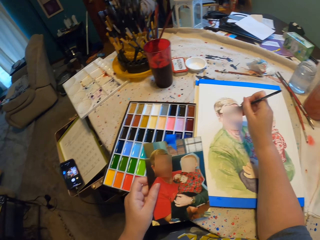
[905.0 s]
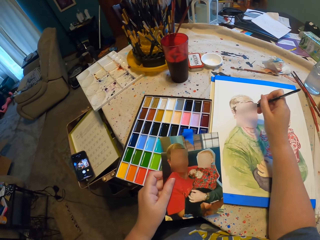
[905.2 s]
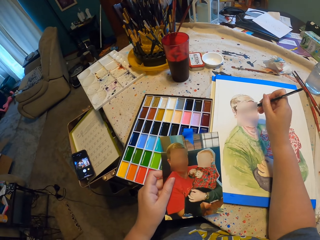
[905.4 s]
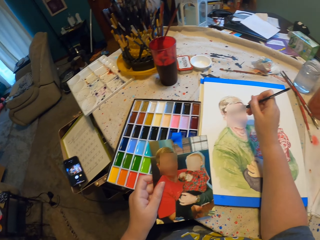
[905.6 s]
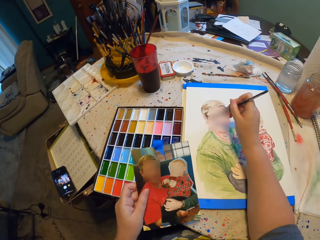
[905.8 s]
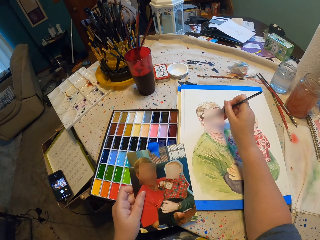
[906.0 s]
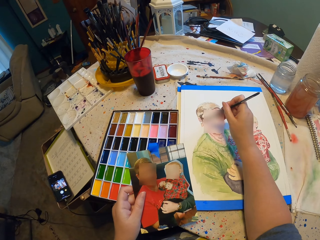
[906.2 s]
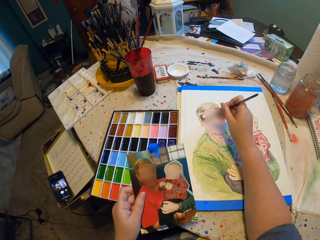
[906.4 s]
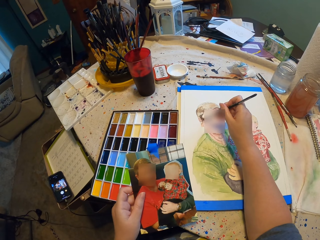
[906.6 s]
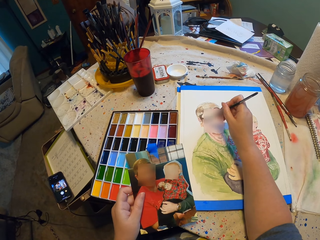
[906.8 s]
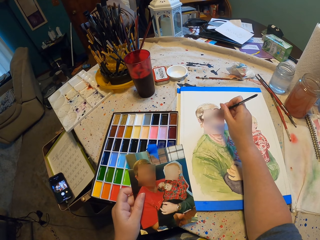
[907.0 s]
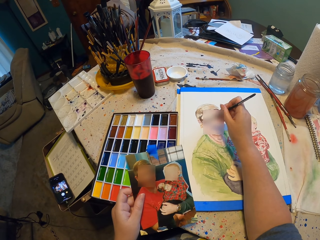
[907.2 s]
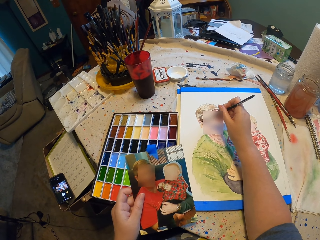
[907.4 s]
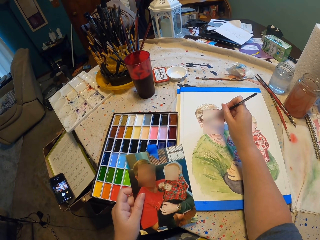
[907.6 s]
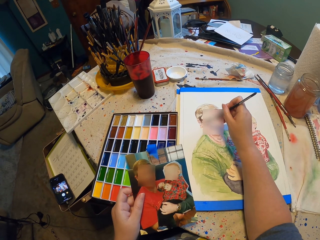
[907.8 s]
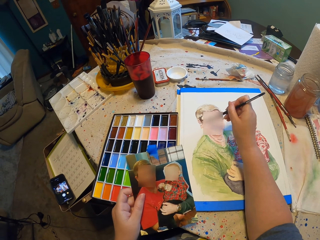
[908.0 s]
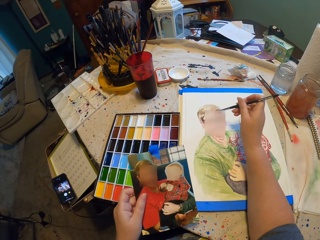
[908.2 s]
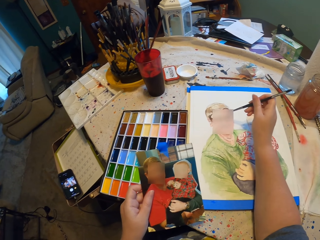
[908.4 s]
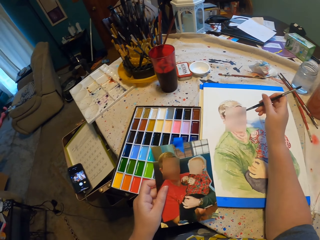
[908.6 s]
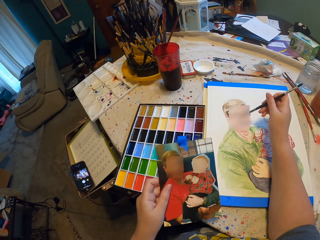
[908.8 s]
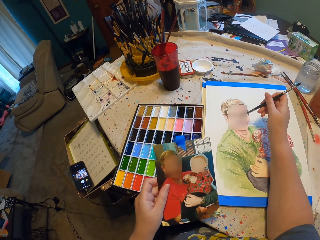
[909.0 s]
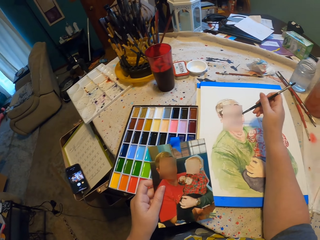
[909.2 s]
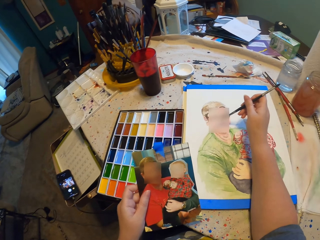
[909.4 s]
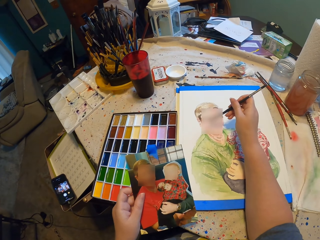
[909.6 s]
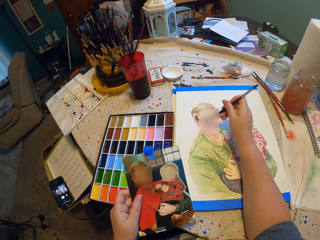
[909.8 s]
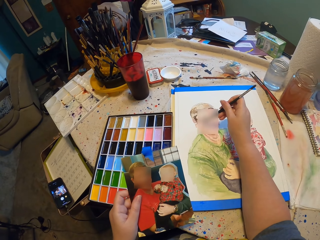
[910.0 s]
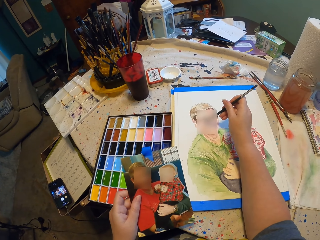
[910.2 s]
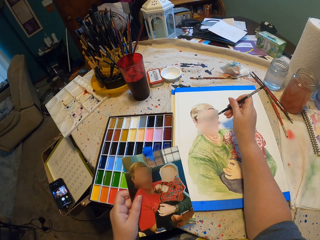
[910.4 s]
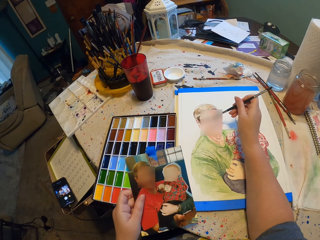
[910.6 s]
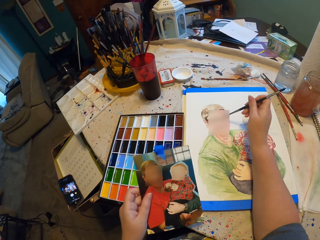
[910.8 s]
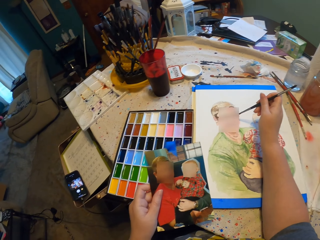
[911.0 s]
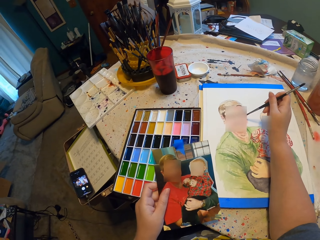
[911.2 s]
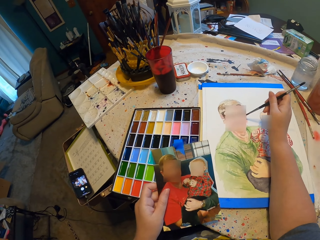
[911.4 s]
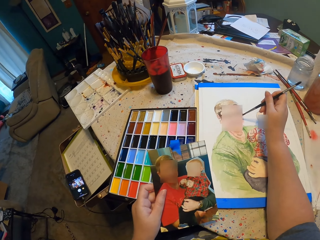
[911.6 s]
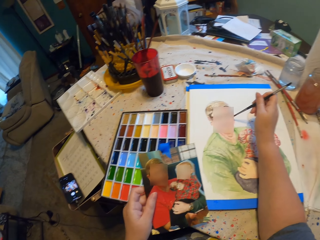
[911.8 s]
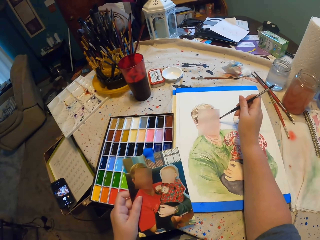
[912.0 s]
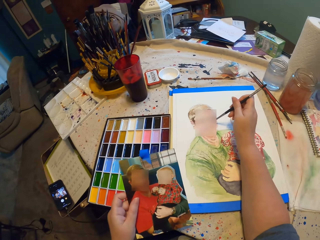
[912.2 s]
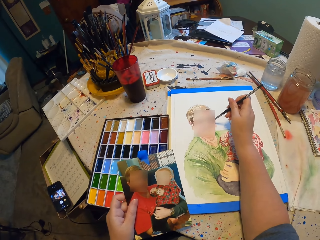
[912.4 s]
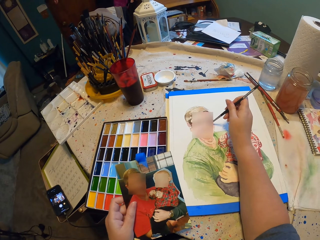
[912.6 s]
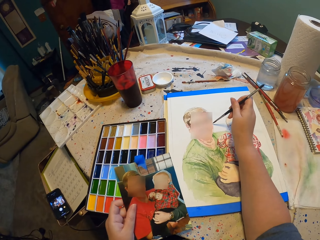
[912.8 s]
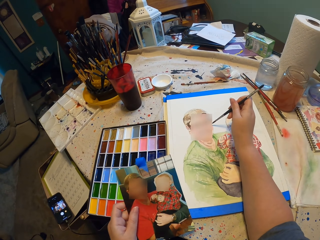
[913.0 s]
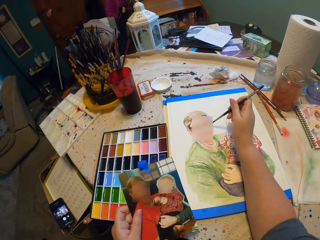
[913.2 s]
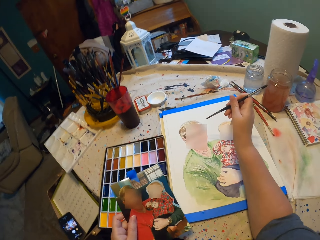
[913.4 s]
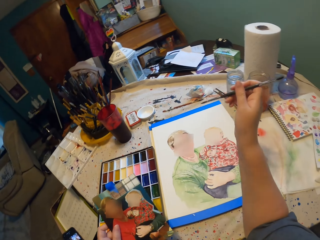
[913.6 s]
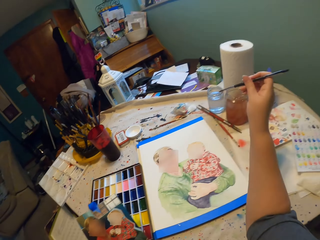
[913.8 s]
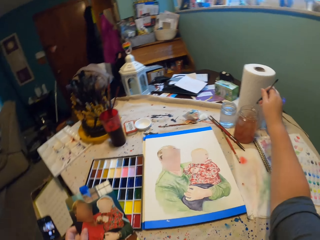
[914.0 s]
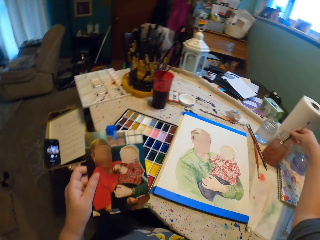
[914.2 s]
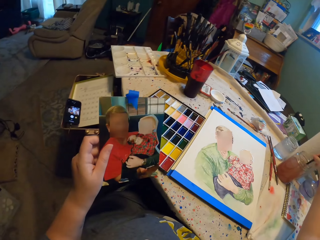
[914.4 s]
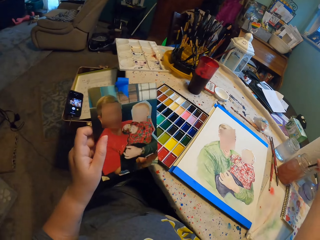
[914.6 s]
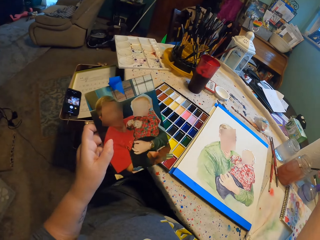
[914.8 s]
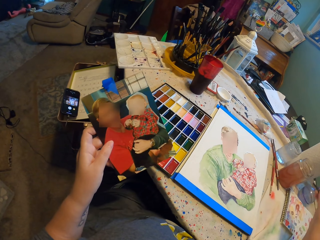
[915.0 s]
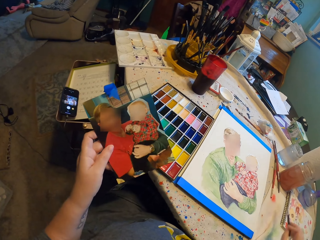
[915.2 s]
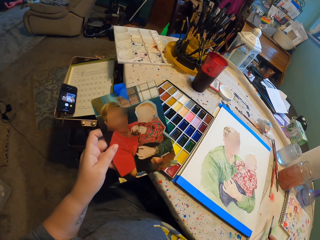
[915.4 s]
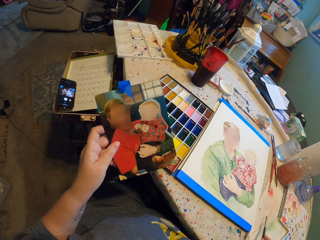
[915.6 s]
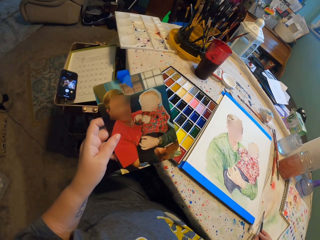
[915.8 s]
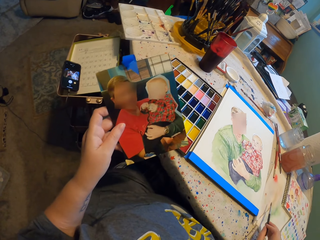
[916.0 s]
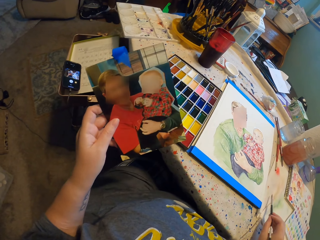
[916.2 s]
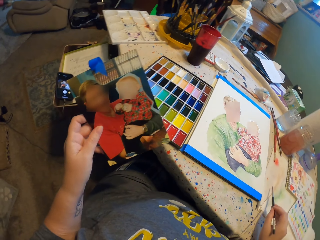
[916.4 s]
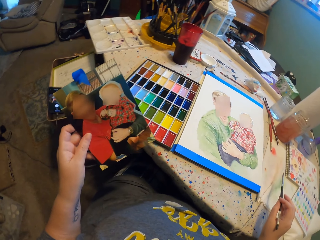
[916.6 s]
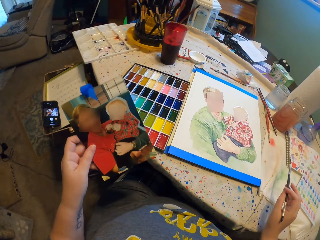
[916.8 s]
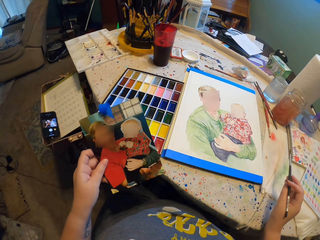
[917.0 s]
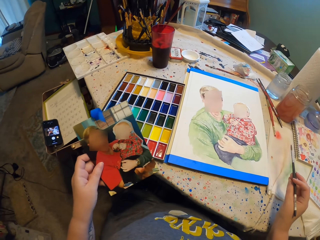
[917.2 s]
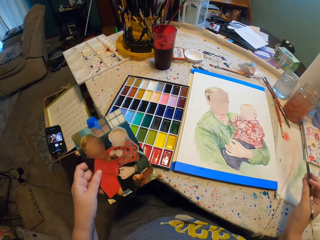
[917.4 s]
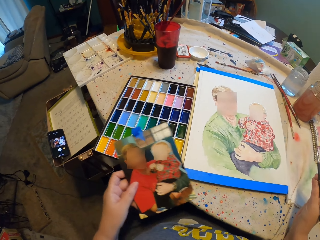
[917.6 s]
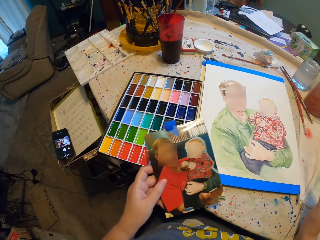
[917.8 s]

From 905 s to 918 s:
The camera wearer paints. They stare at a photo. They paint. They dip the paint brush in water. They look around.

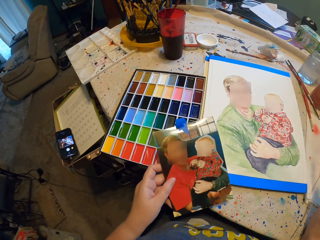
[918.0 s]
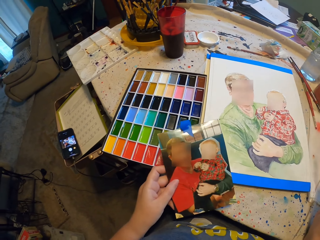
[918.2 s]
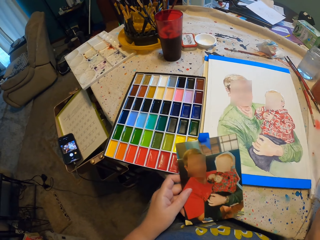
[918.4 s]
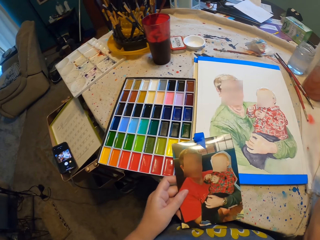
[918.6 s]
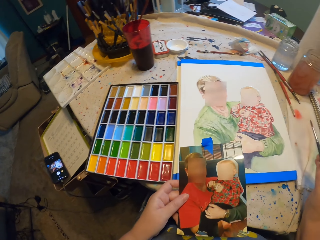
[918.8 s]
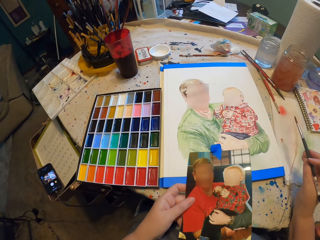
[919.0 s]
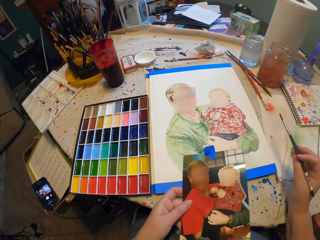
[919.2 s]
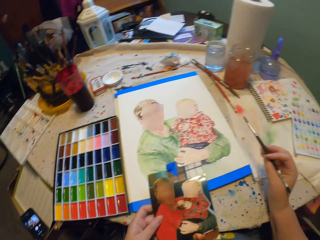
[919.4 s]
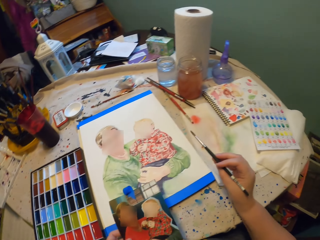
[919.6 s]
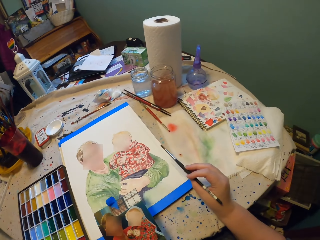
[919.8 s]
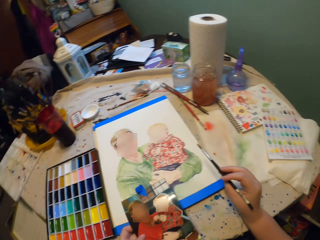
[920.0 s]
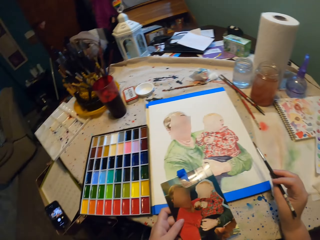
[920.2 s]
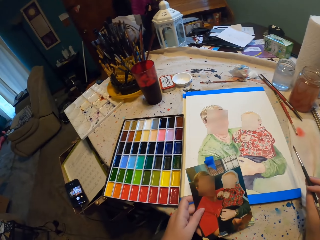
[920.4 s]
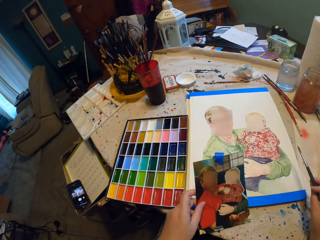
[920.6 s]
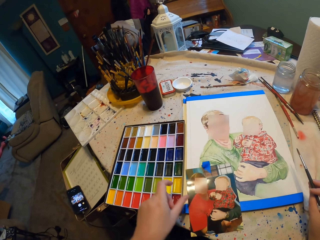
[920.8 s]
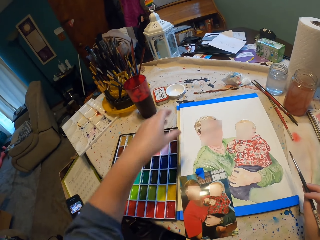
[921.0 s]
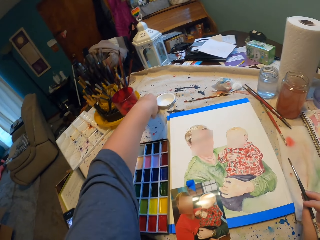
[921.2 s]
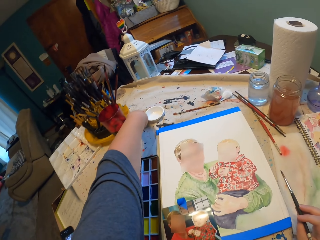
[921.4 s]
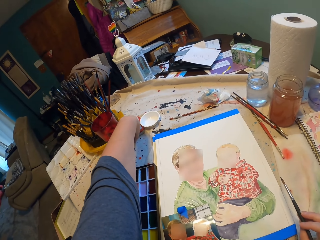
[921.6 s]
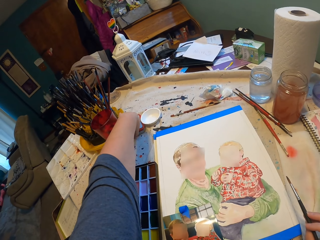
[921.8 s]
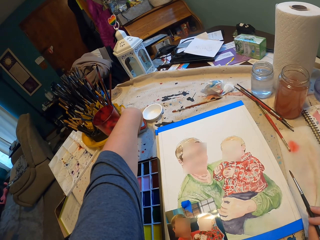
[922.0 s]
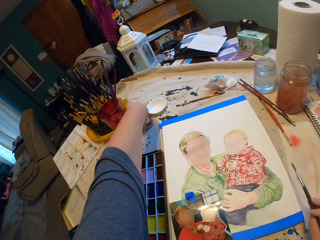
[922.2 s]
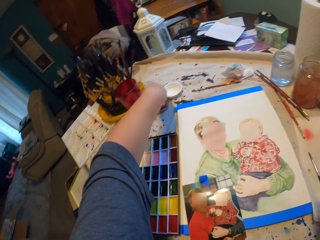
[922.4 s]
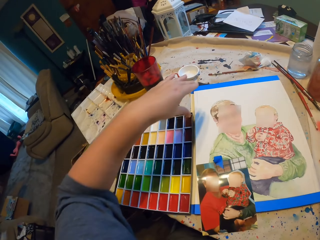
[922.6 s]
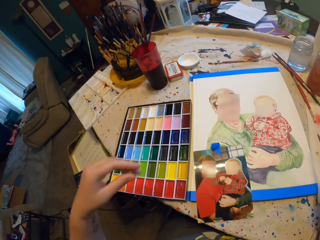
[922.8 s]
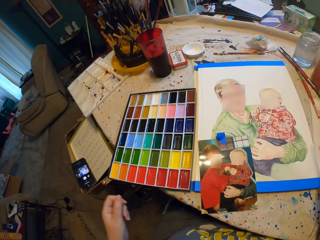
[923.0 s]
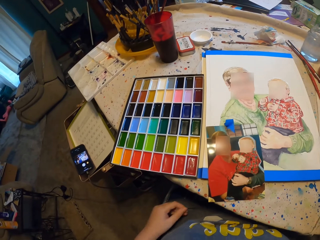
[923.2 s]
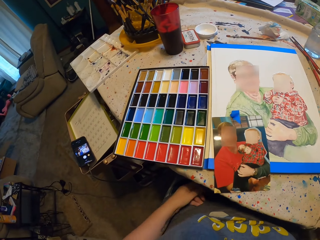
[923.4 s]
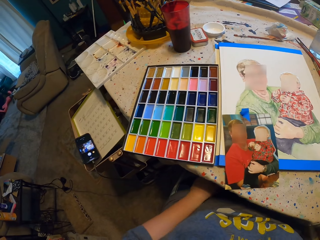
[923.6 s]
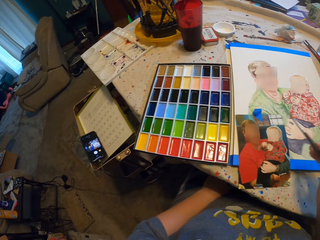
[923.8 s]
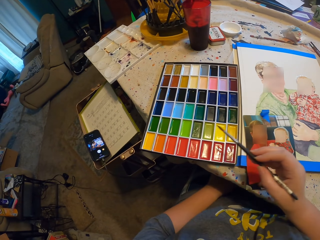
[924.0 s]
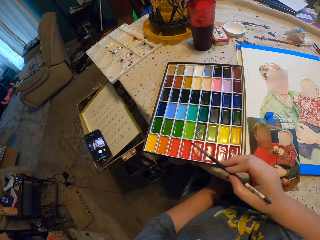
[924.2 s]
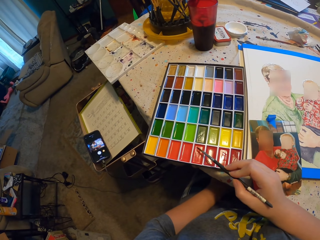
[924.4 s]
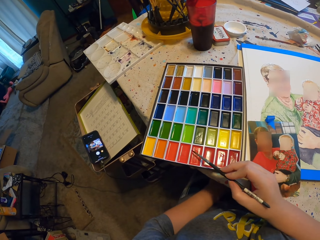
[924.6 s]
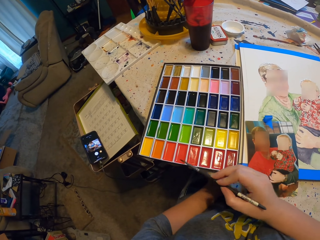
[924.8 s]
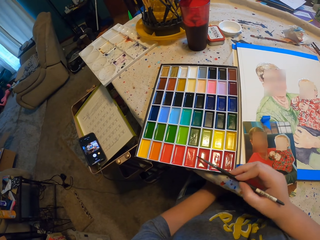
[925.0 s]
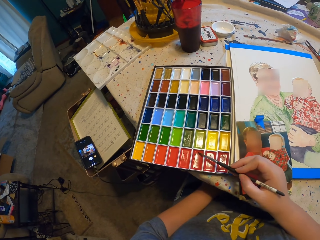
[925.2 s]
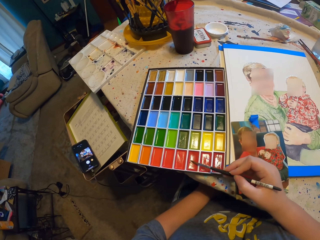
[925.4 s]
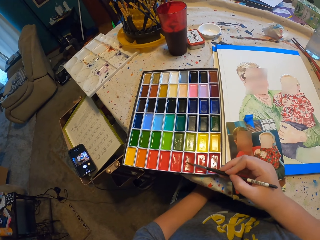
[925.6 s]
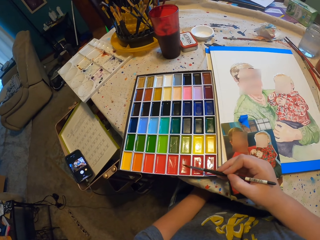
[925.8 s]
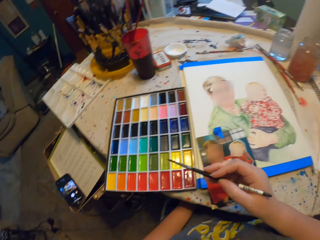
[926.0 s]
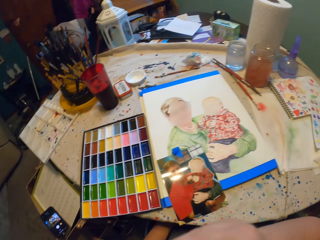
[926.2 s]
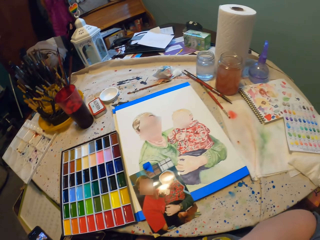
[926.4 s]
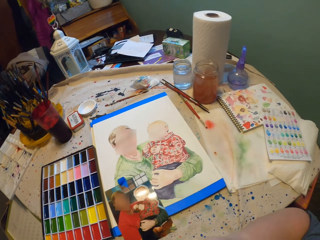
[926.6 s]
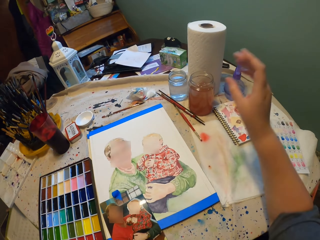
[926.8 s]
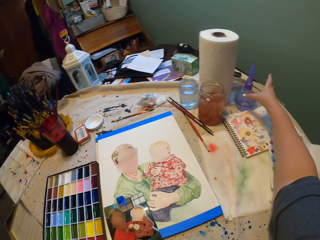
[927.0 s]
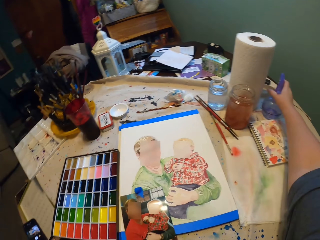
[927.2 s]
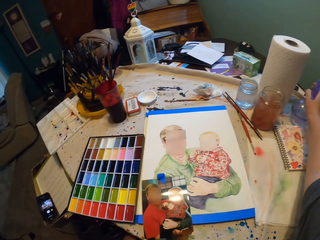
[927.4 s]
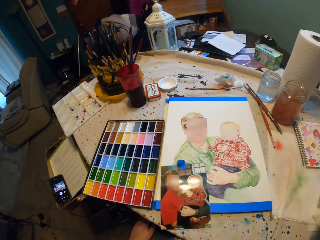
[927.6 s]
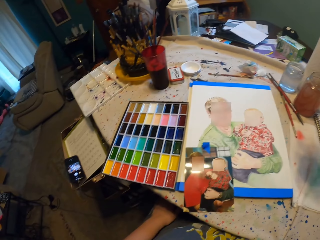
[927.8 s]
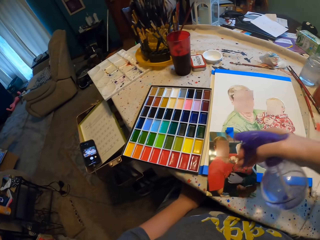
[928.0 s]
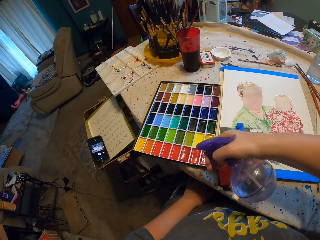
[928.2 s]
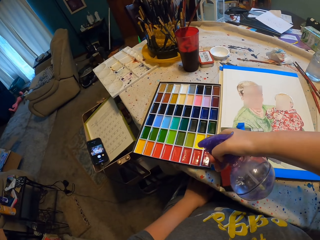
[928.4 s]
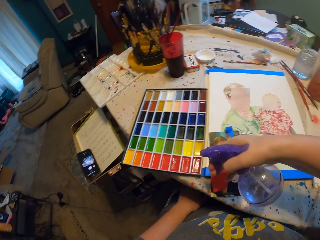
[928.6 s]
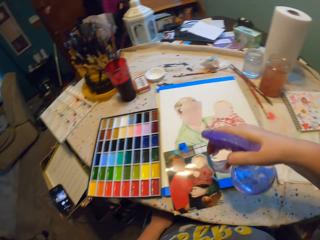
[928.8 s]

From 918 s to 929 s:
The camera wearer drops the photo. They move something. They dip the paint brush in paint. They pick up a water bottle. They spray water in the paint.
